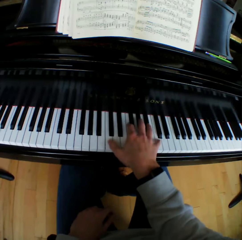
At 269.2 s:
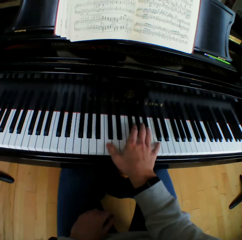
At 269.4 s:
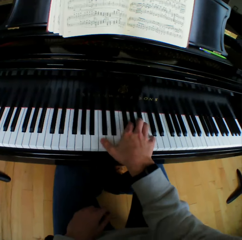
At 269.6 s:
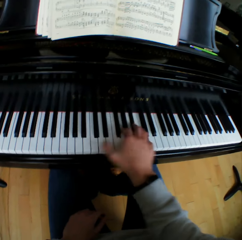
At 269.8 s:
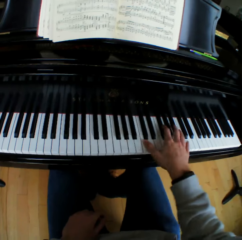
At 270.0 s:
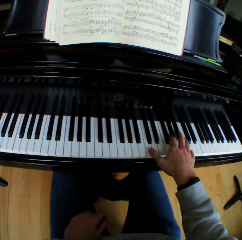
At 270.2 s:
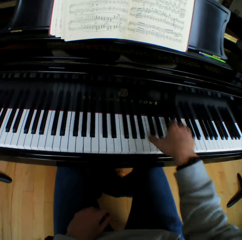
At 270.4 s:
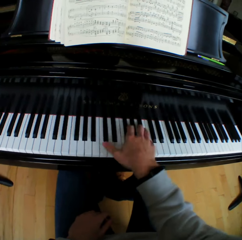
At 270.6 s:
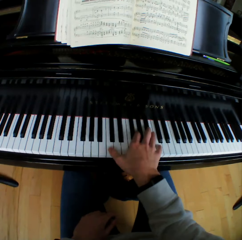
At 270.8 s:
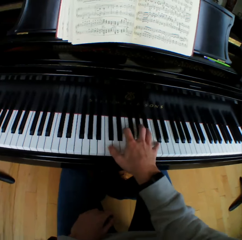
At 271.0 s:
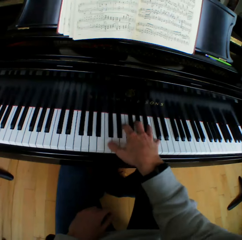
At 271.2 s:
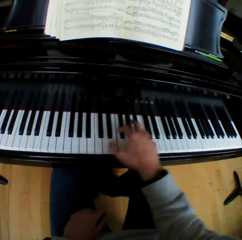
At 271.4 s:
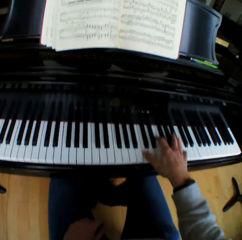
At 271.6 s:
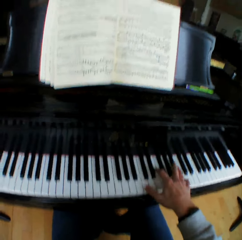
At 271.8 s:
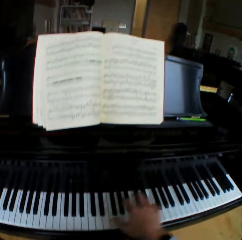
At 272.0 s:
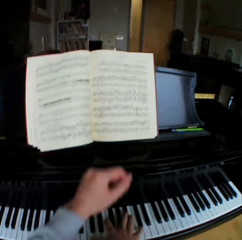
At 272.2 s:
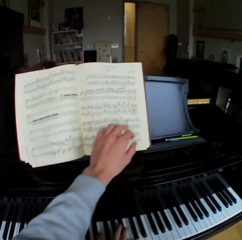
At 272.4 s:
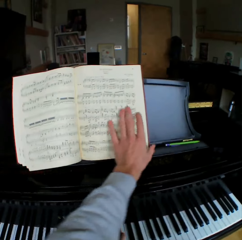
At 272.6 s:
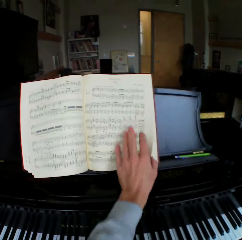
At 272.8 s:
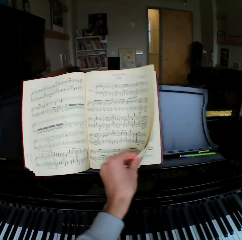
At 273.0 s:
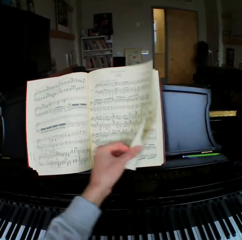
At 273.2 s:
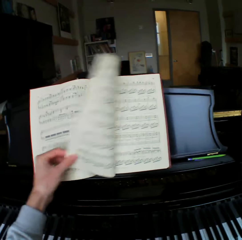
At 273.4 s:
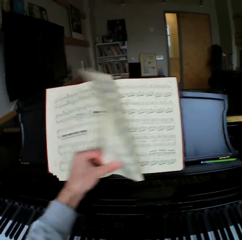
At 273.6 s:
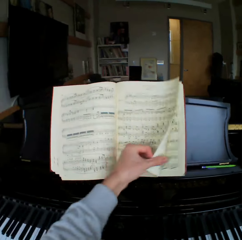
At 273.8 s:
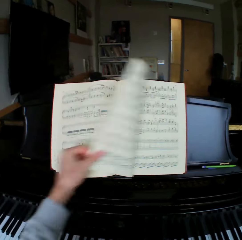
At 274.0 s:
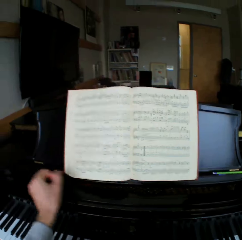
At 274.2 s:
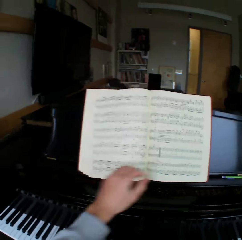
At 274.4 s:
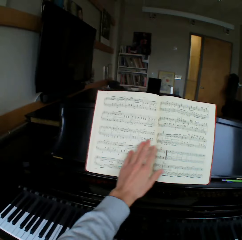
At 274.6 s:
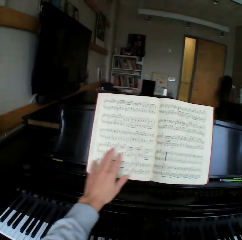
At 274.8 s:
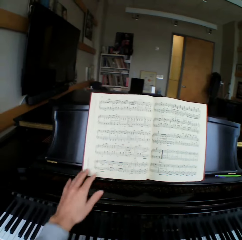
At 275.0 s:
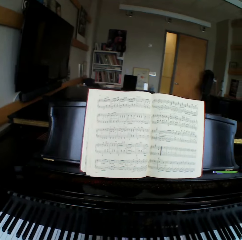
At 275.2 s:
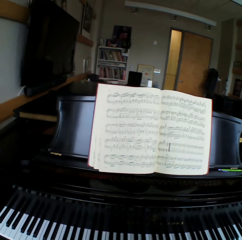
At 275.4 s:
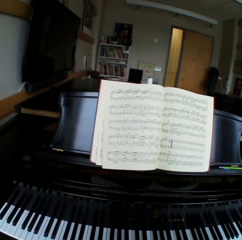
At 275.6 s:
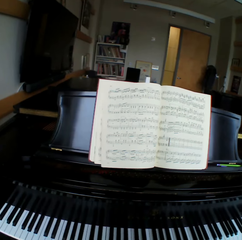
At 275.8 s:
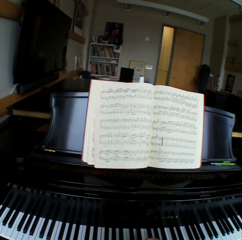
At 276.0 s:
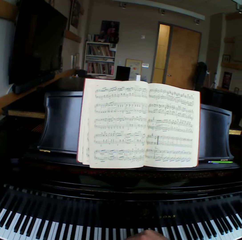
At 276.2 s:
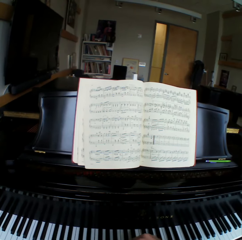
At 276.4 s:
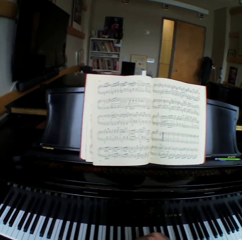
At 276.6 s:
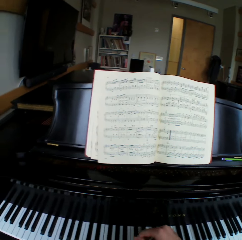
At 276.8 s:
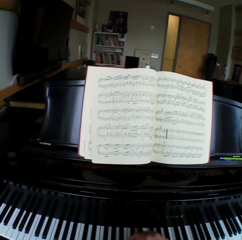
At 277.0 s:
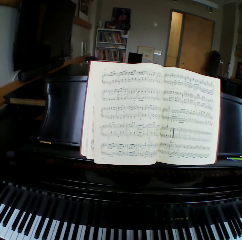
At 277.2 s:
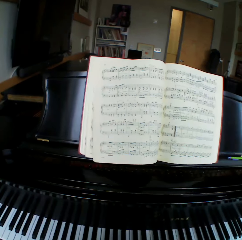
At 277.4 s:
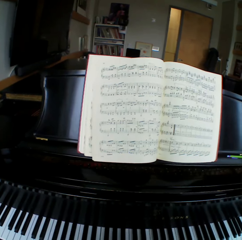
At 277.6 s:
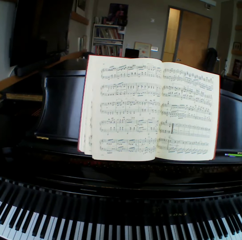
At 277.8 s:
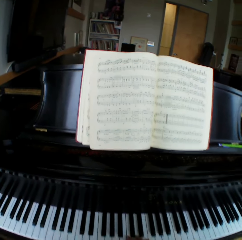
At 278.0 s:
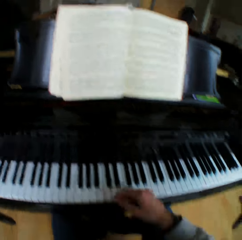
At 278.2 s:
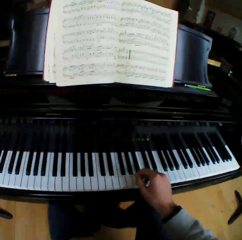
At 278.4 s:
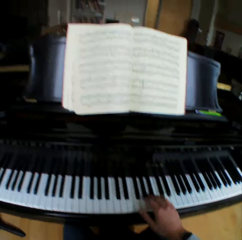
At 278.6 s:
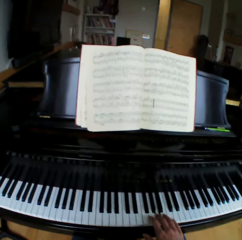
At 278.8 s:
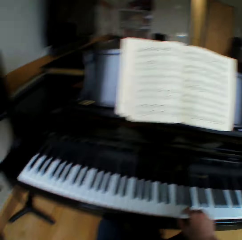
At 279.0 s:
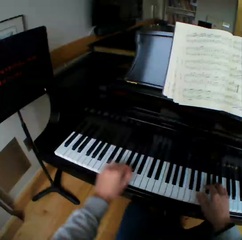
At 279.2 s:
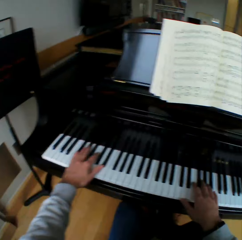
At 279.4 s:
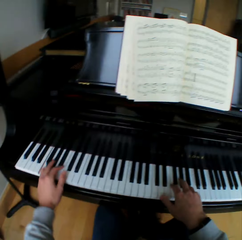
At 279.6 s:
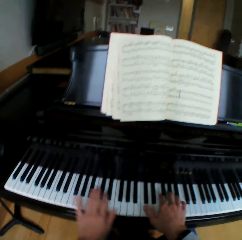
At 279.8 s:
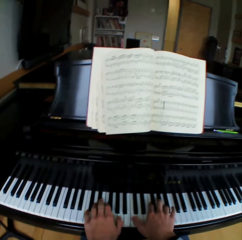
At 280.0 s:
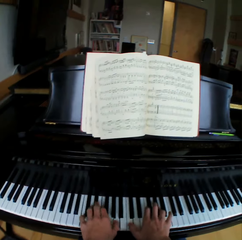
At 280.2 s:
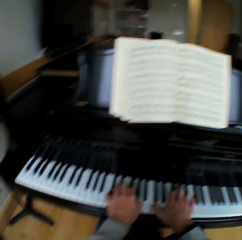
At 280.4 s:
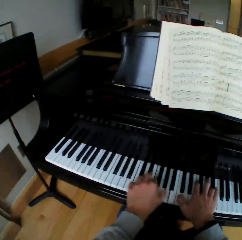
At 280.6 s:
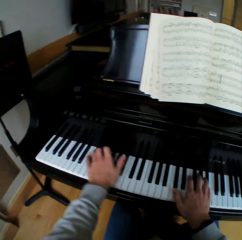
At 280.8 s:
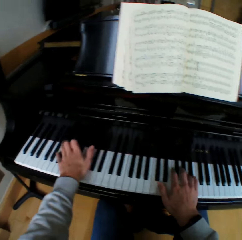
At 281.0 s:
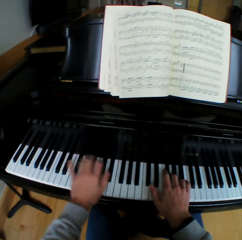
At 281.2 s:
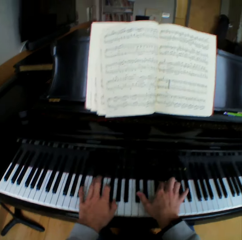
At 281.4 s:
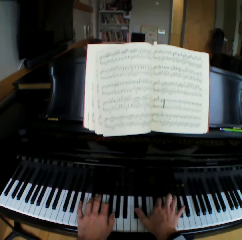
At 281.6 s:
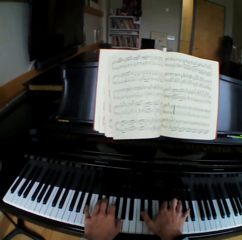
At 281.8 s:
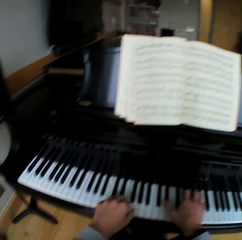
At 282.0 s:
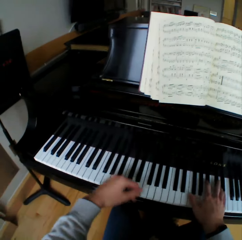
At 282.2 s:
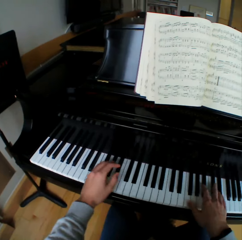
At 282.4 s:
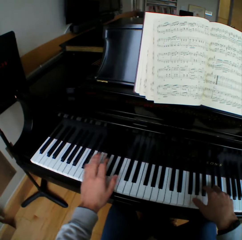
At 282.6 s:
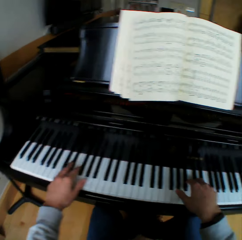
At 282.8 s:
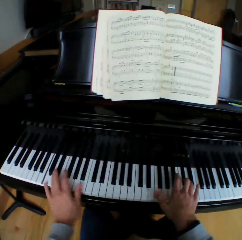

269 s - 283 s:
The camera wearer flips another page of the music manuscript with his left hand. He rubs his hand on the pages. He stares at the book. He plays the piano with his right hand. He plays the piano with both hands.

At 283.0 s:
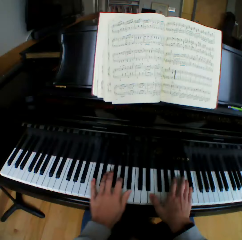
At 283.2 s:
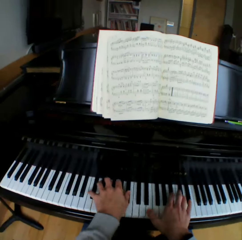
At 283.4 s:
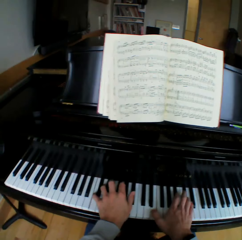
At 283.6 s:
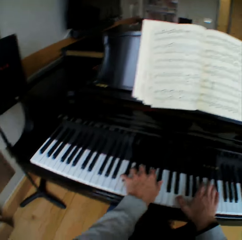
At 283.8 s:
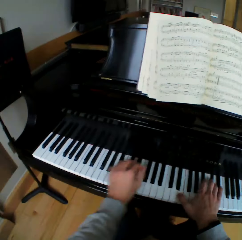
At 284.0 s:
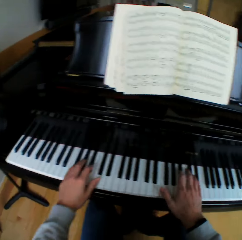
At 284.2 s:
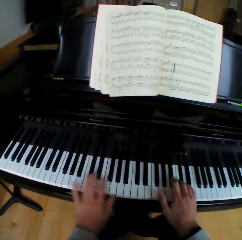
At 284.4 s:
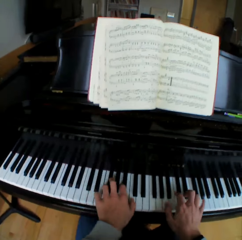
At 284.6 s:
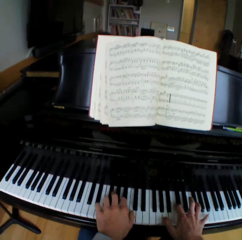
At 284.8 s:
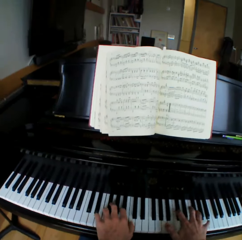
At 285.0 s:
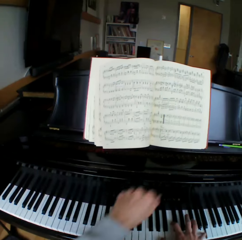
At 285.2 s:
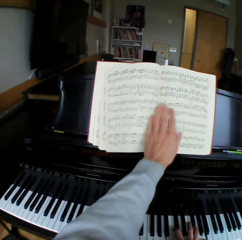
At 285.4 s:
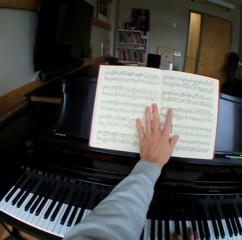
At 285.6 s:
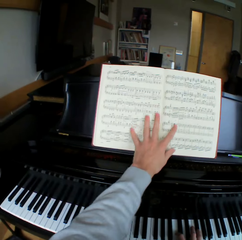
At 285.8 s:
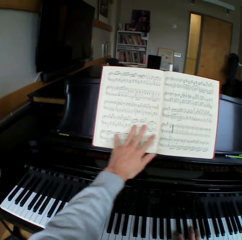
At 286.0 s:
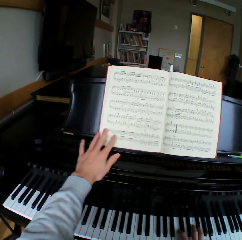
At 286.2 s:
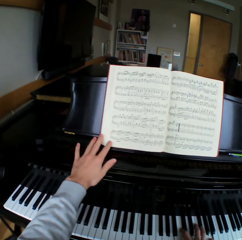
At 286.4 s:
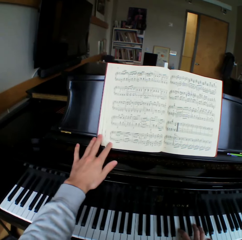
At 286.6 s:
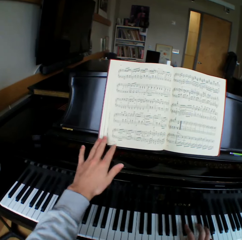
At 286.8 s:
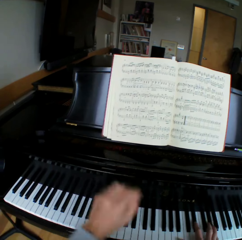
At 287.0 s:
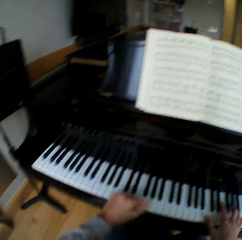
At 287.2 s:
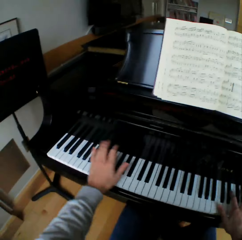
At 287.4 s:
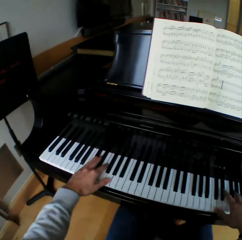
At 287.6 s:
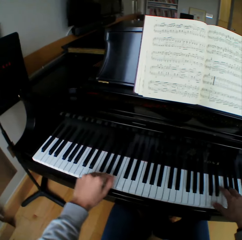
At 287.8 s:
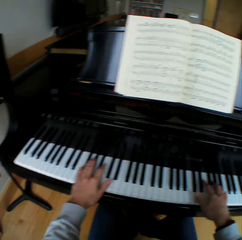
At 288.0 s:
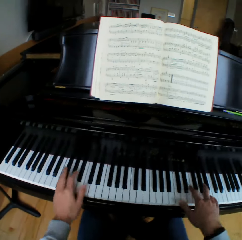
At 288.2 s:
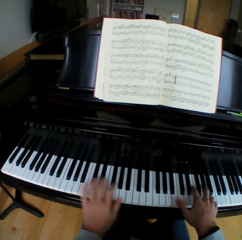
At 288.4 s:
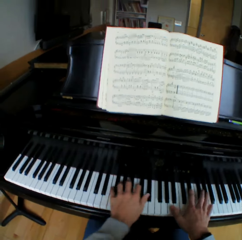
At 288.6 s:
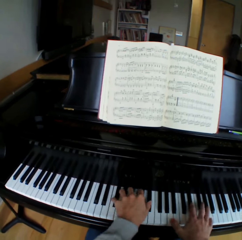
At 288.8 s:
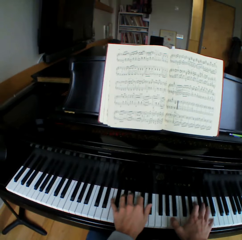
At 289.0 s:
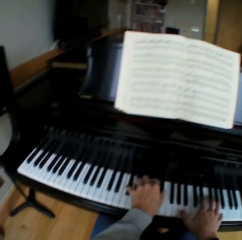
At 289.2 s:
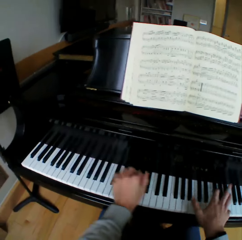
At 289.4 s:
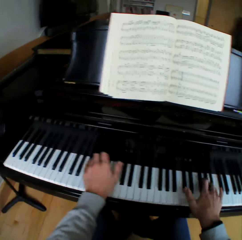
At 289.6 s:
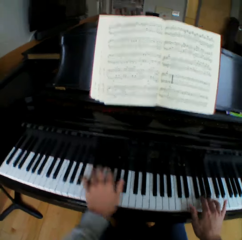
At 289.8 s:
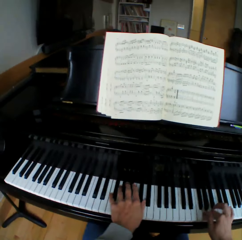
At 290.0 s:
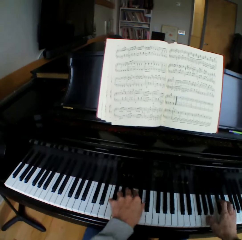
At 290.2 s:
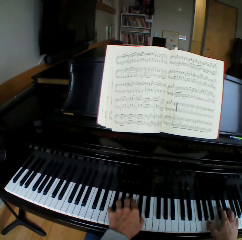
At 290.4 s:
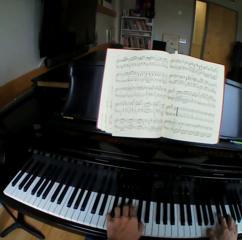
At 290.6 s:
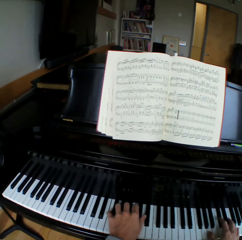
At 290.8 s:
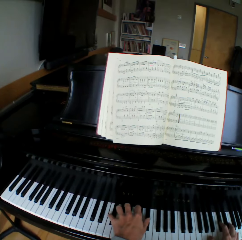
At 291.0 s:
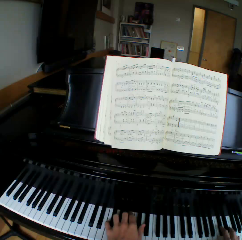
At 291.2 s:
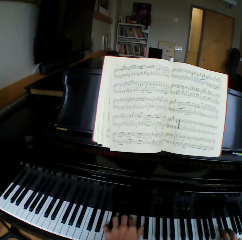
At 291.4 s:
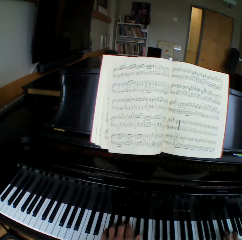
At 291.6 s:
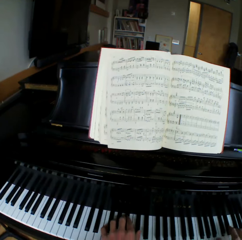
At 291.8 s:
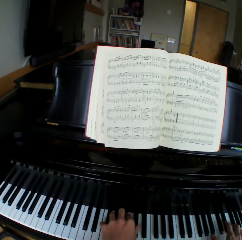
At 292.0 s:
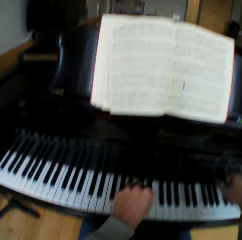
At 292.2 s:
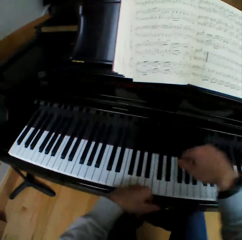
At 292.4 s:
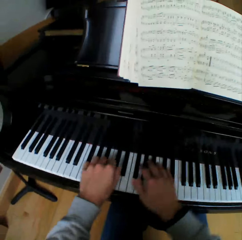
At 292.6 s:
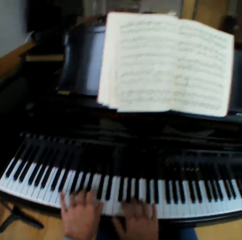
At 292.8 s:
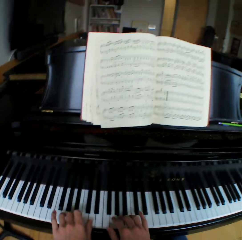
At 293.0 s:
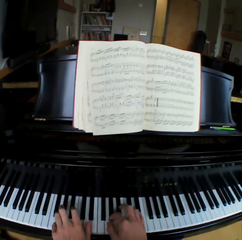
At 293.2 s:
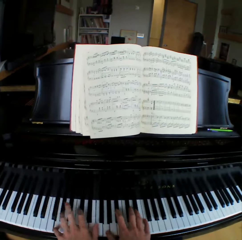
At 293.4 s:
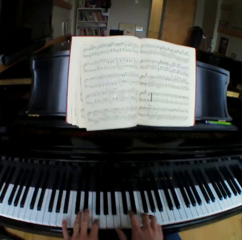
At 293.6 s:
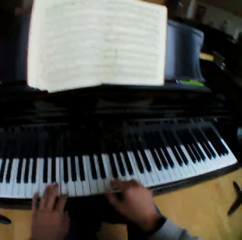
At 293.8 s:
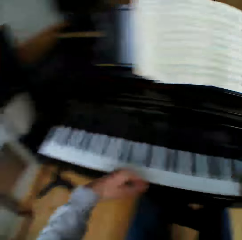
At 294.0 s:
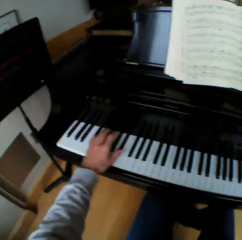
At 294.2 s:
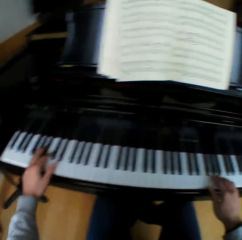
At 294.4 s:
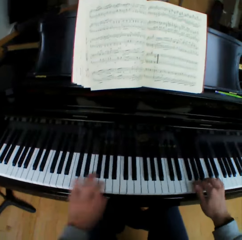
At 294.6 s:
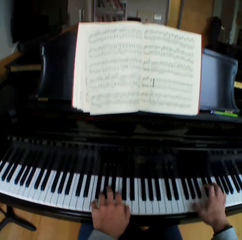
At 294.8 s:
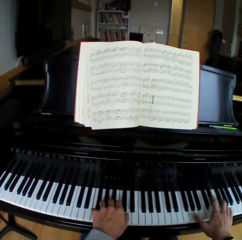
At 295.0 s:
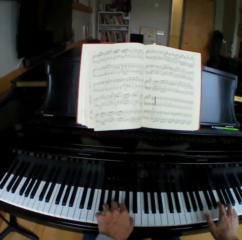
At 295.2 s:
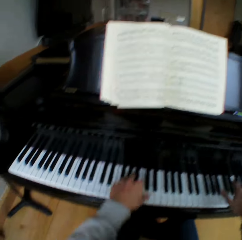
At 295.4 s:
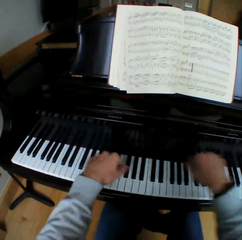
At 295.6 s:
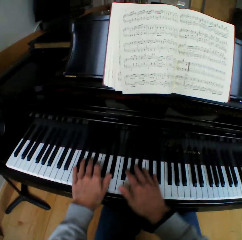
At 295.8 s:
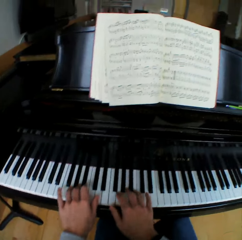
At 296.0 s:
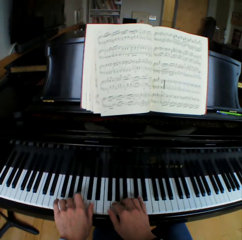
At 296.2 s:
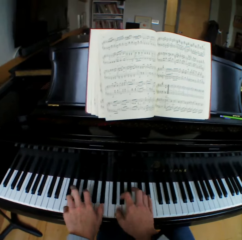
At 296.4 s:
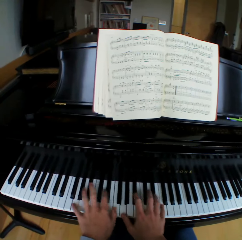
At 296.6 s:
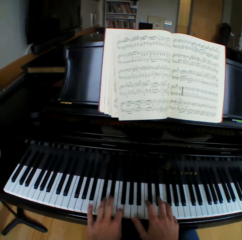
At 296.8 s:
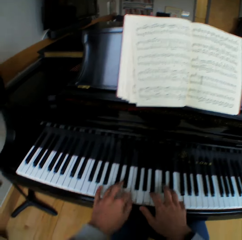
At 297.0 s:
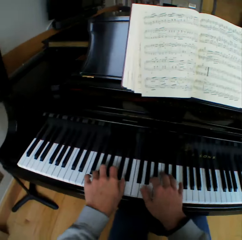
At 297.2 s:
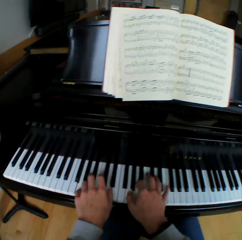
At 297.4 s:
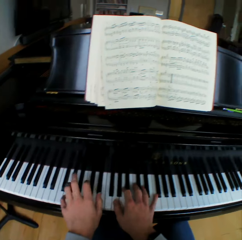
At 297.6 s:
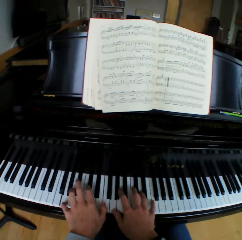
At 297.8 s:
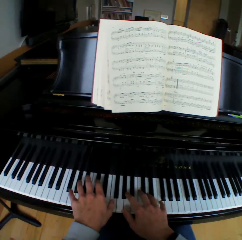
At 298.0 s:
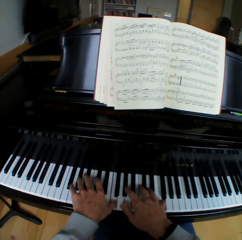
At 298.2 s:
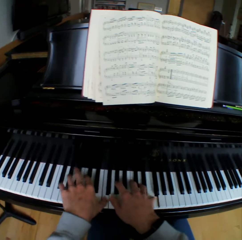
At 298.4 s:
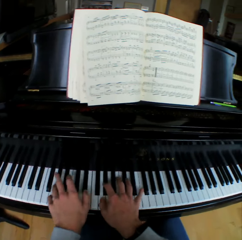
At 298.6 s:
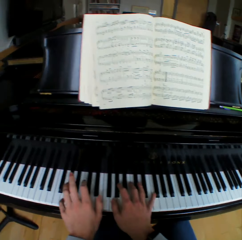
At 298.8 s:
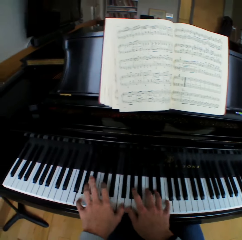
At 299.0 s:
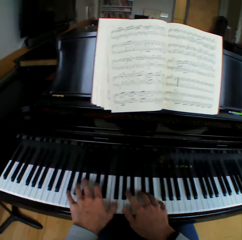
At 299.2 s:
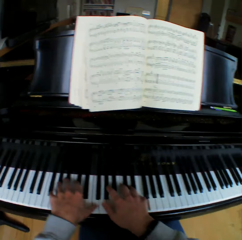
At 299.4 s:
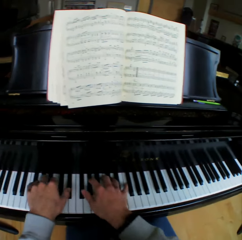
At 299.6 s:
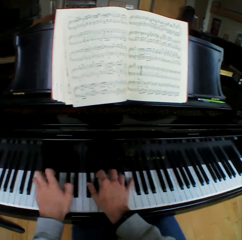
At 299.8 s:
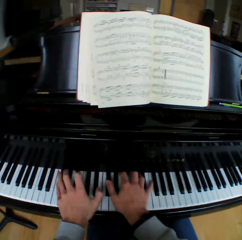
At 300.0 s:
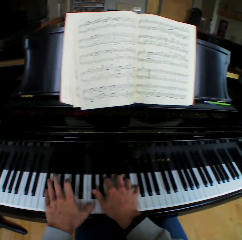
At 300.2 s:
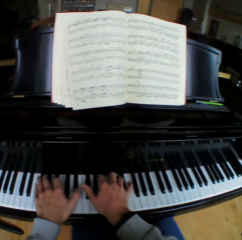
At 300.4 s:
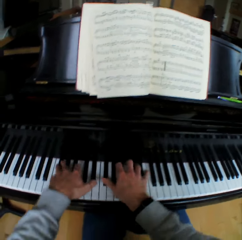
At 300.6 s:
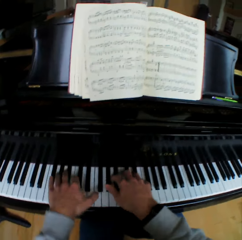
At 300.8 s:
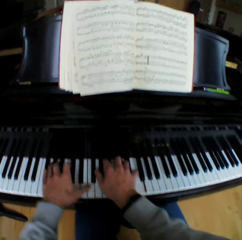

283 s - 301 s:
The camera wearer touches the hymn book with his left hand. He slides his left hand on the music note book. He plays the piano with both hands.
